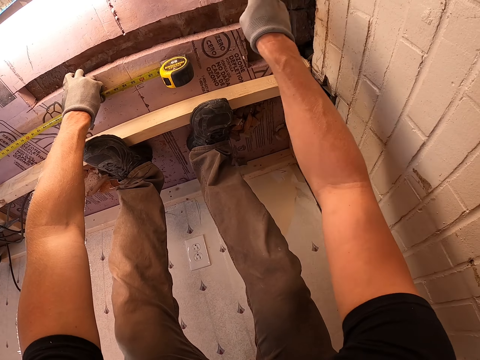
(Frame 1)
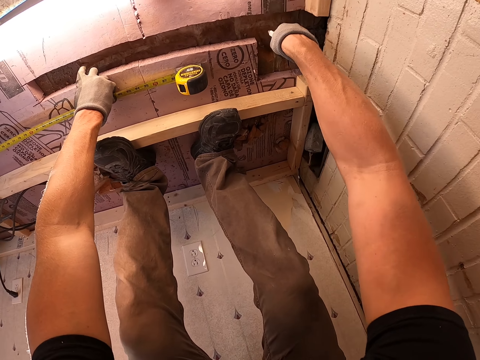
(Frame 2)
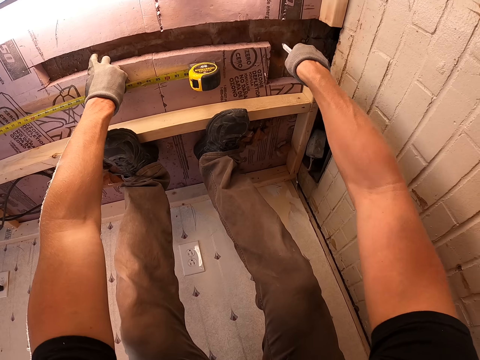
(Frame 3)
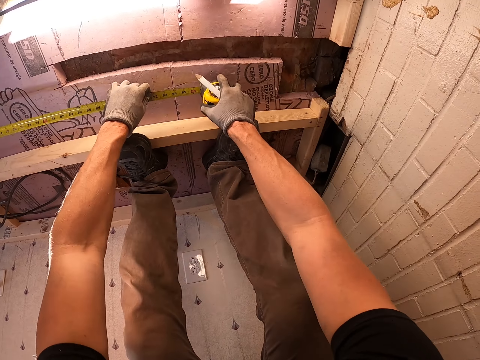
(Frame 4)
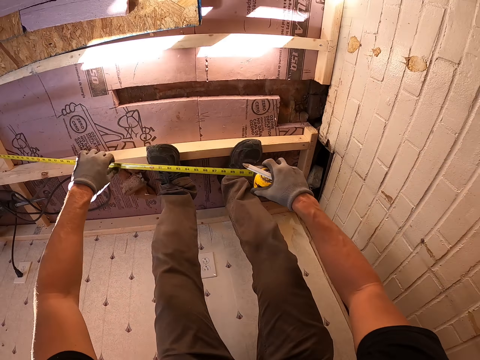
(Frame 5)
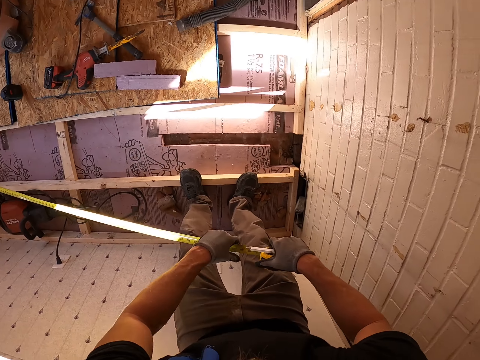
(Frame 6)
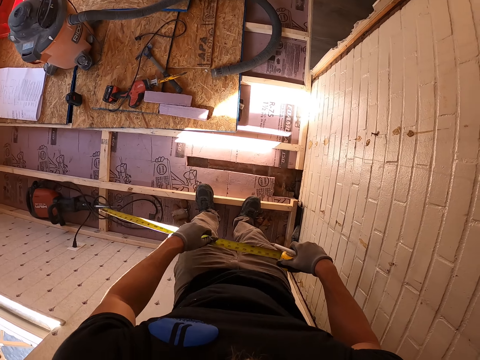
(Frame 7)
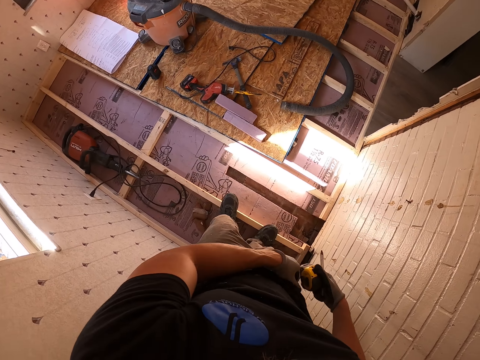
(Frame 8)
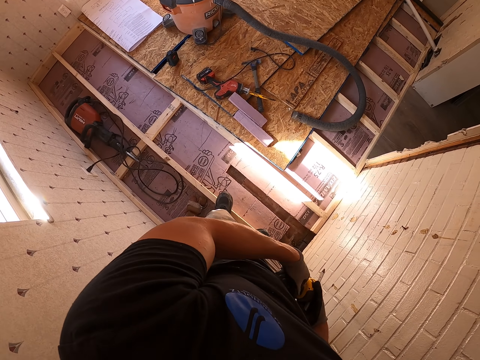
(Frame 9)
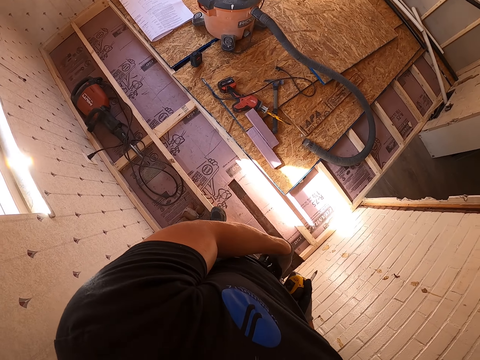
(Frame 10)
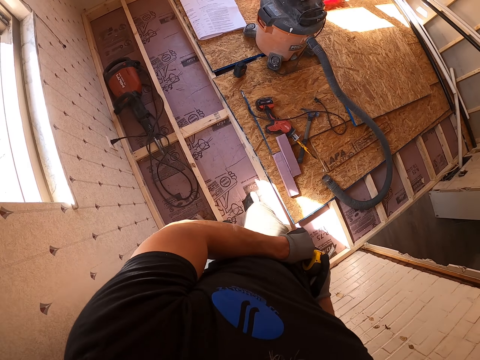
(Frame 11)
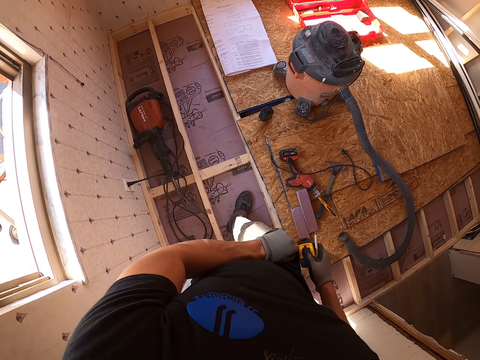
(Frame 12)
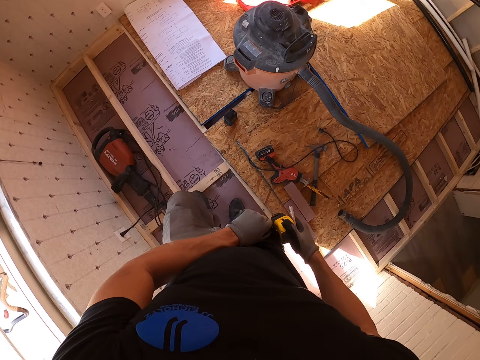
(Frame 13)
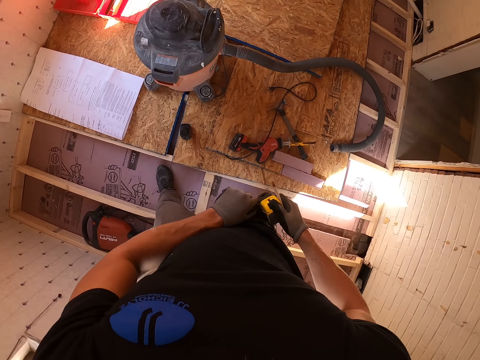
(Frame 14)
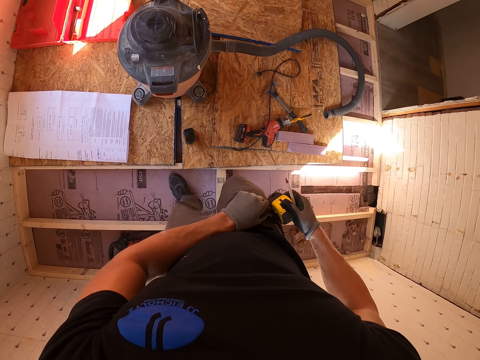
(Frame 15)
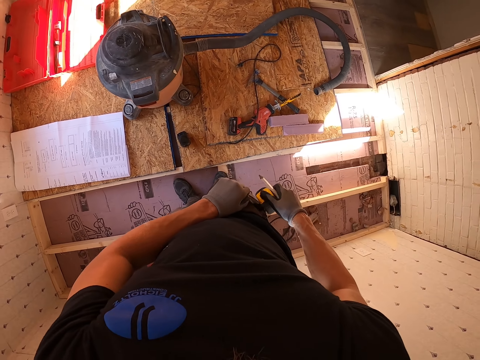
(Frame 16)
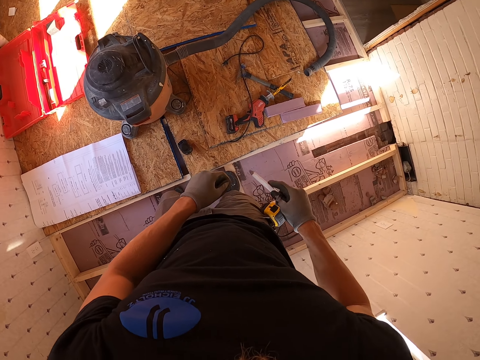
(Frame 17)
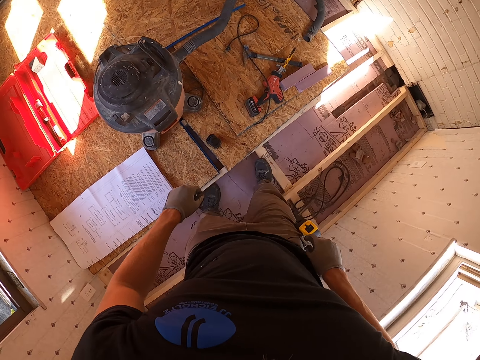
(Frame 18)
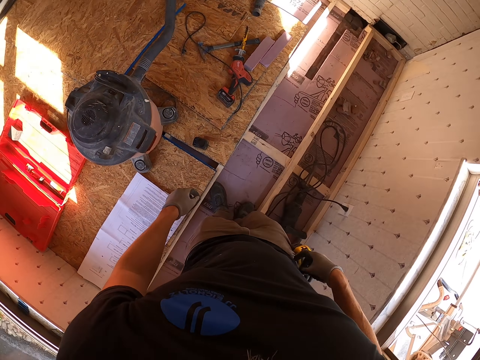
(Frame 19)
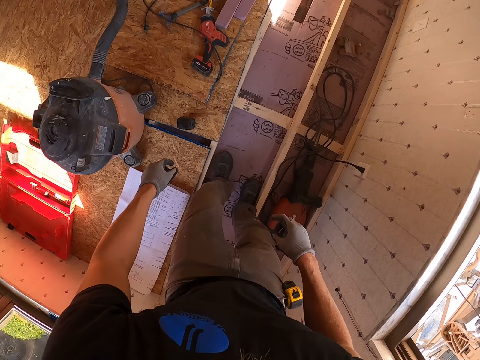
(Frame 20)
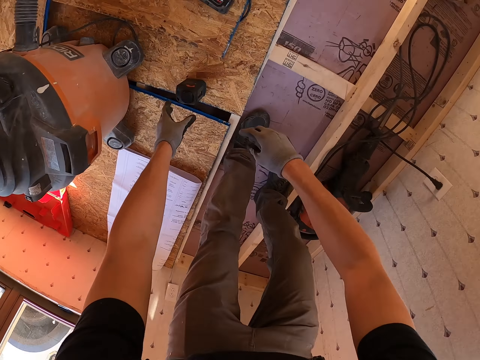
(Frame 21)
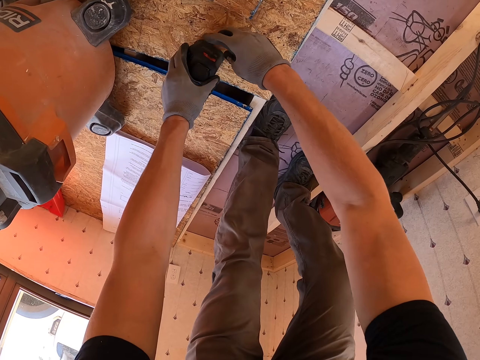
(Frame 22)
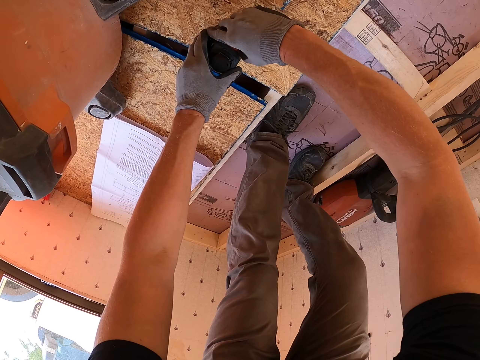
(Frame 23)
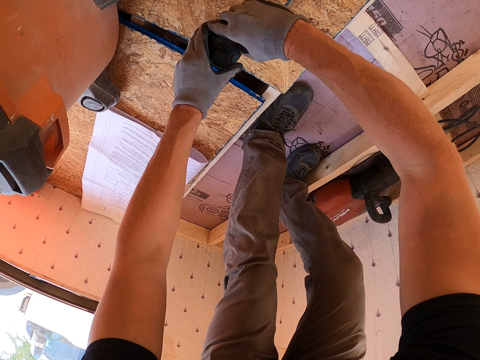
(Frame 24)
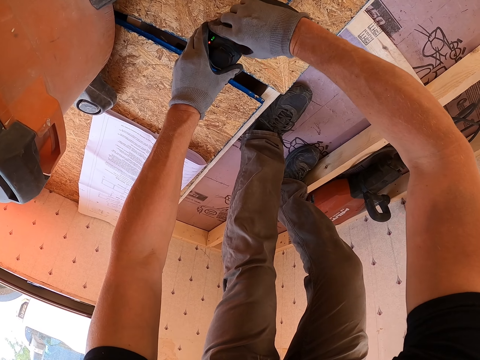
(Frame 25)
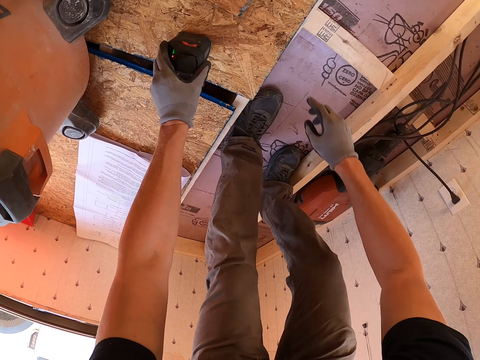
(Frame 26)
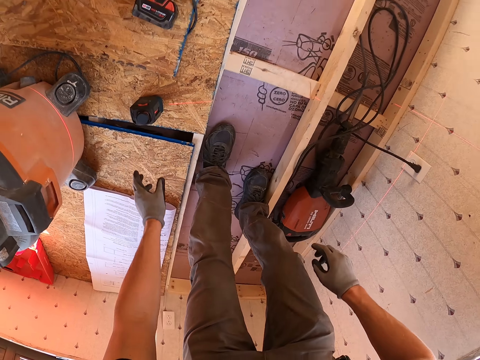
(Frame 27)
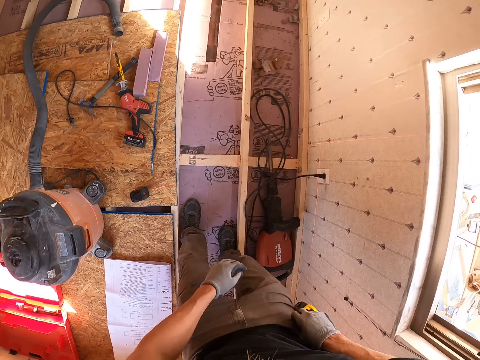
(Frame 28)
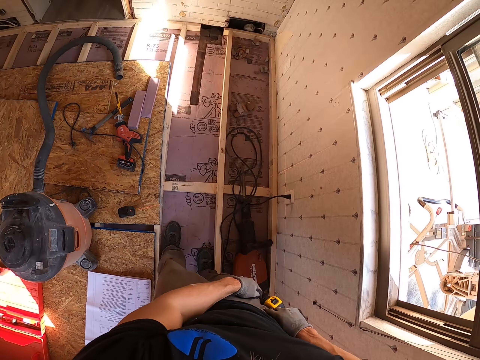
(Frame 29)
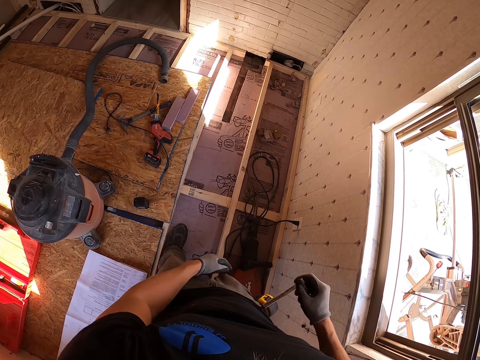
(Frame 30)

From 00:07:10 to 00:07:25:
The camera wearer makes the tape measure. They put the tape measure on the pocket. They put the marker pen in the pocket. They put on the Bluetooth radio.

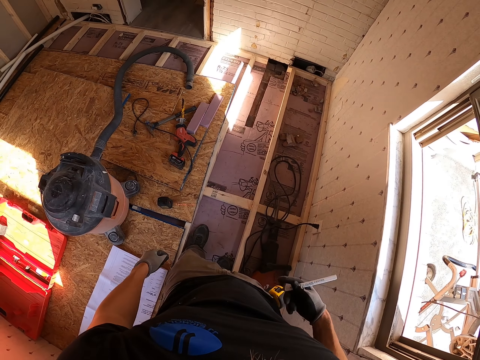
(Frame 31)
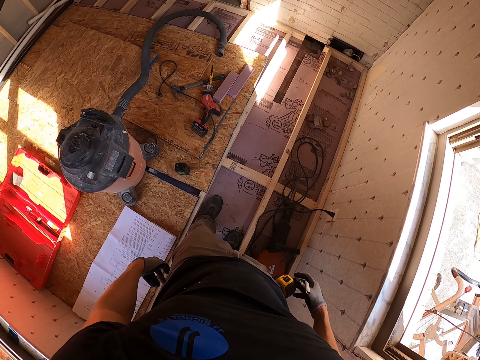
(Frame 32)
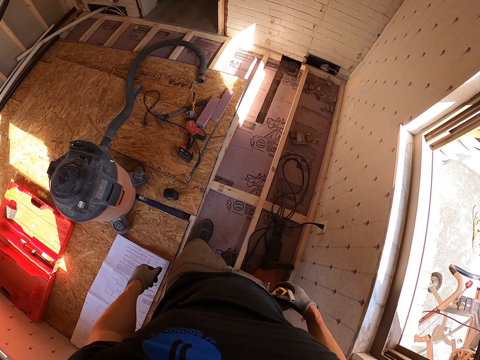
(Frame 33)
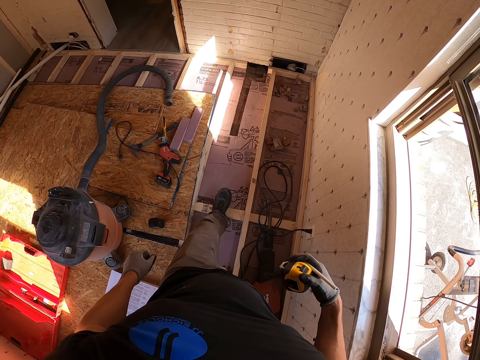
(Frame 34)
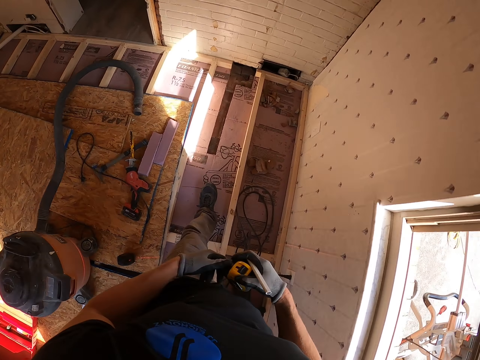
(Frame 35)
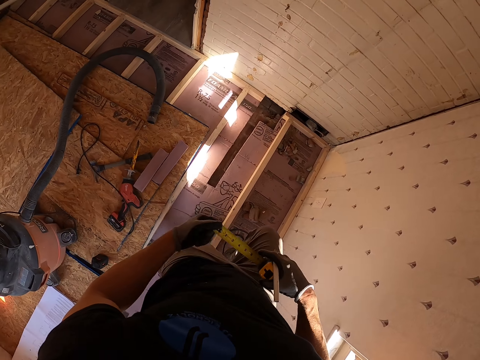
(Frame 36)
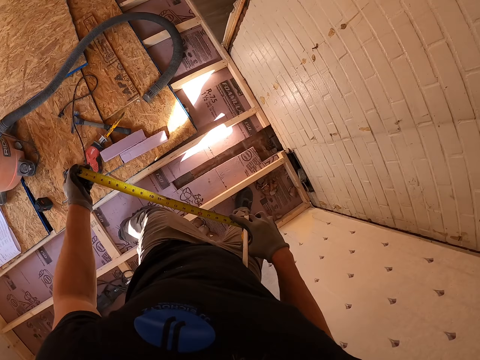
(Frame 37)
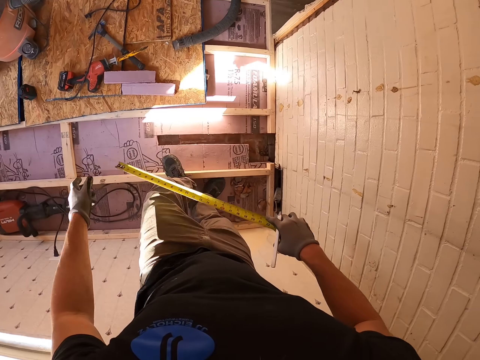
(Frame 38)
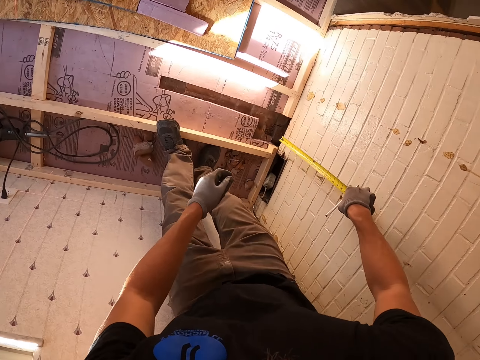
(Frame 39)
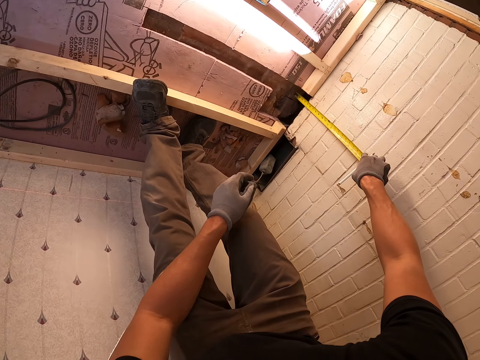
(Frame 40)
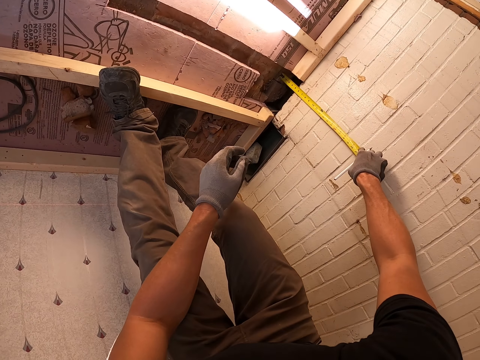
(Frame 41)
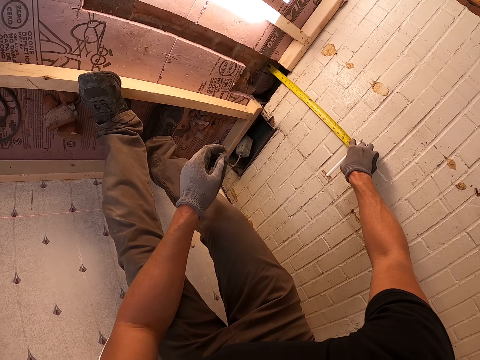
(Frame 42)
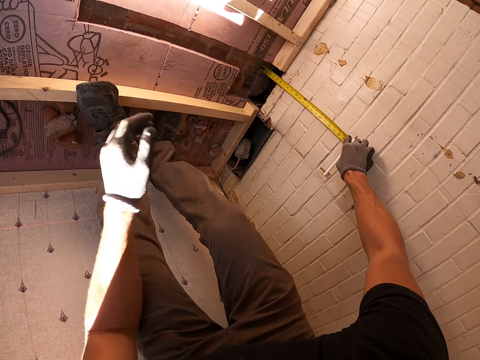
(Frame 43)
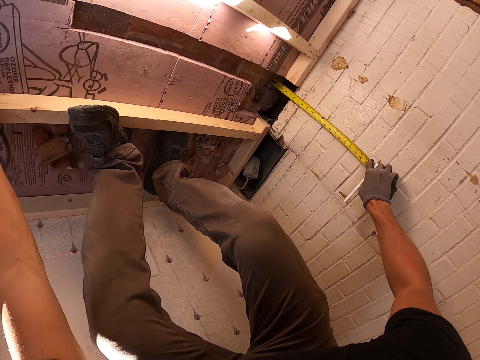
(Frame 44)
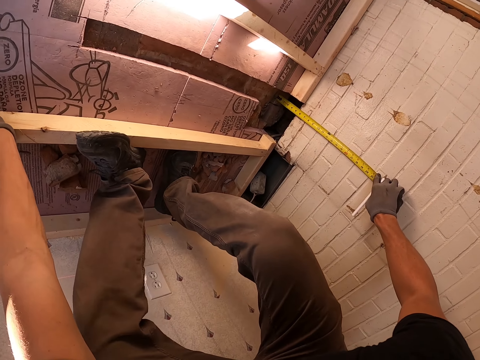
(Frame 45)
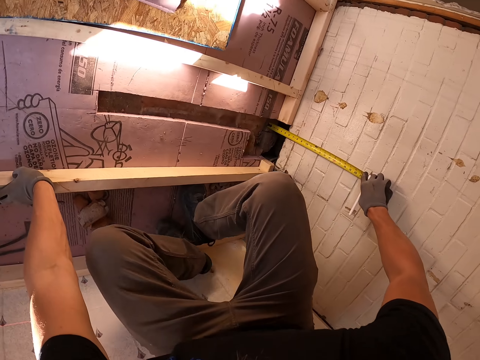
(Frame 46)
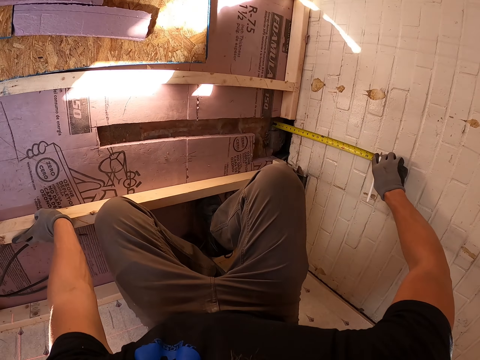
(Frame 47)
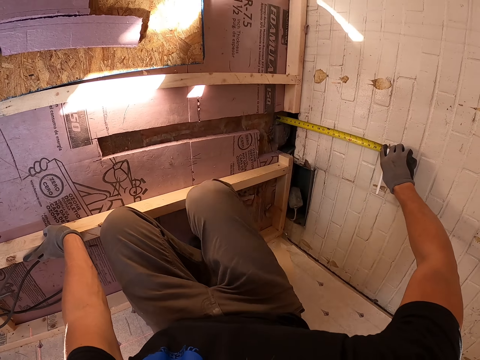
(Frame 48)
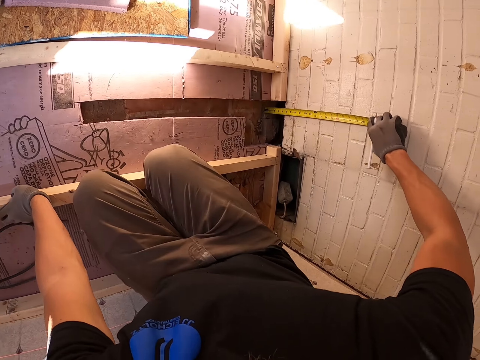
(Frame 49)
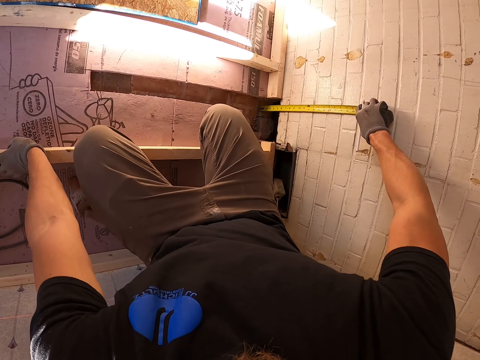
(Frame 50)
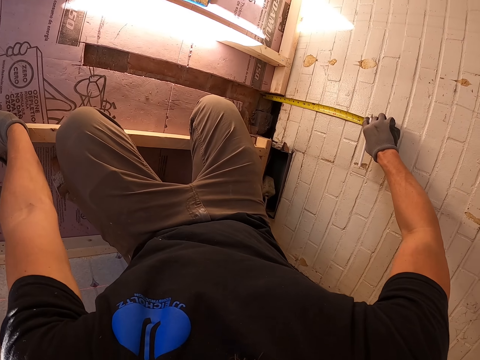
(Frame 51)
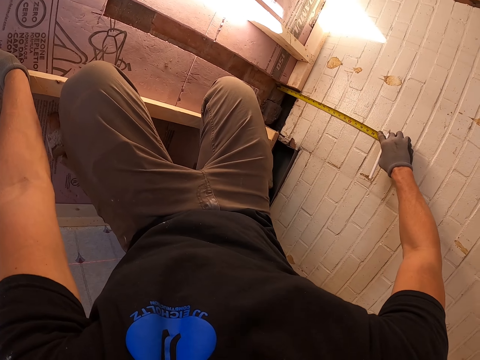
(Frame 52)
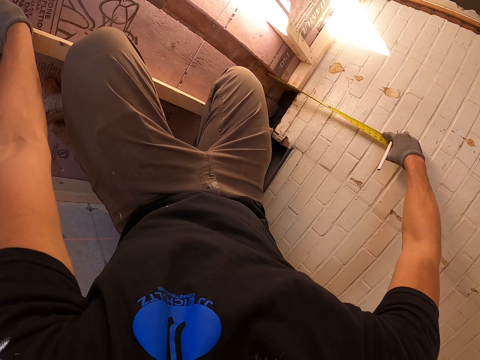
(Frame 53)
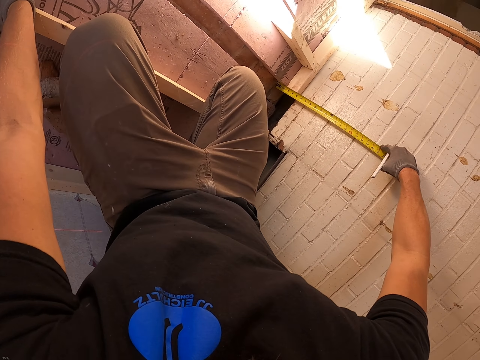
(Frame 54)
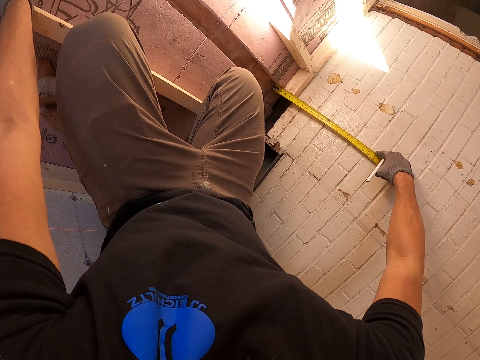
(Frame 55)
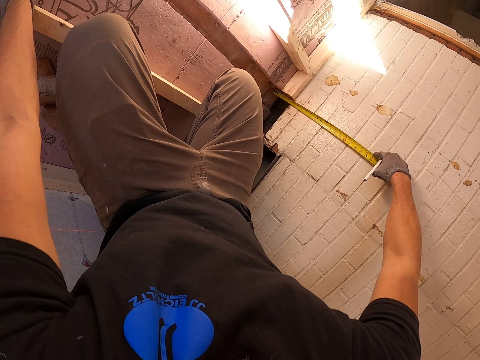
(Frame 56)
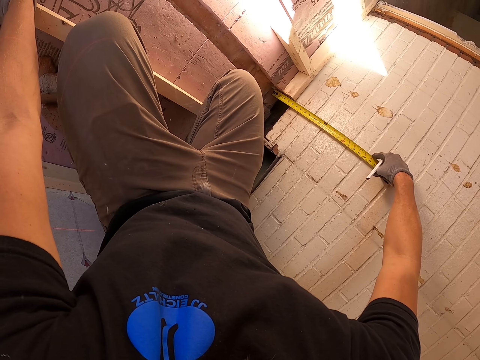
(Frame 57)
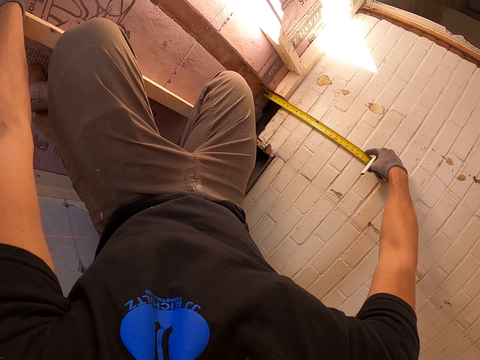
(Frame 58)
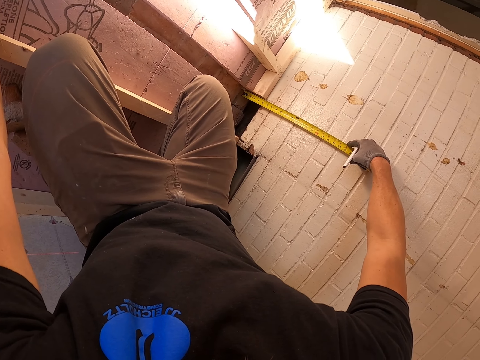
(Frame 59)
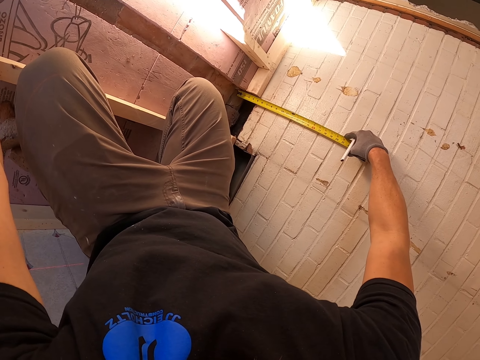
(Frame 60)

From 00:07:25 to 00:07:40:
The camera wearer takes out the marker pen. They measure the wall. They take out the tape measure.
